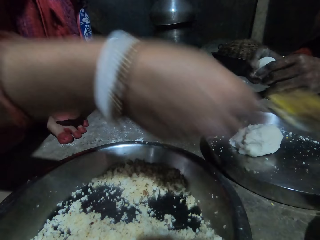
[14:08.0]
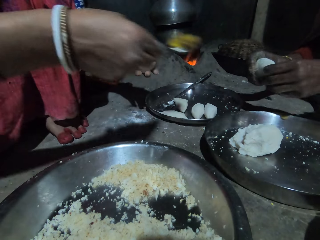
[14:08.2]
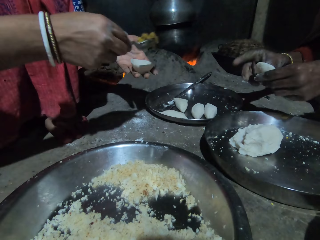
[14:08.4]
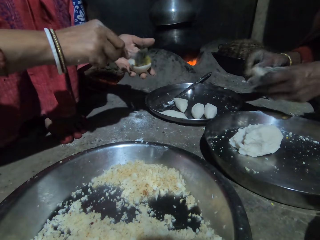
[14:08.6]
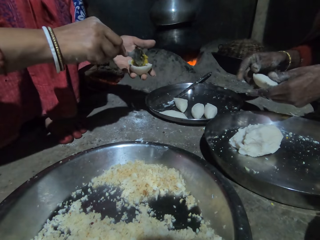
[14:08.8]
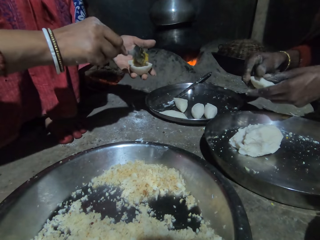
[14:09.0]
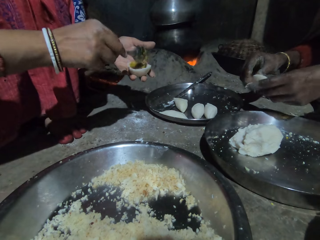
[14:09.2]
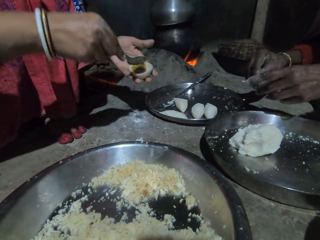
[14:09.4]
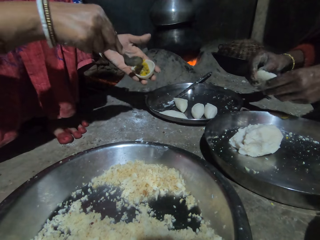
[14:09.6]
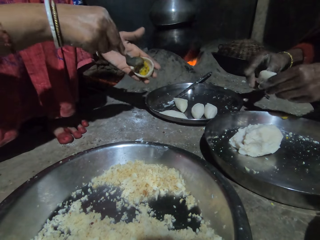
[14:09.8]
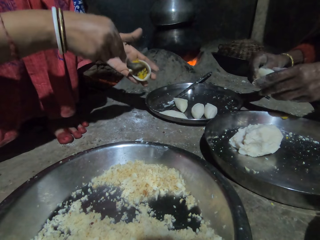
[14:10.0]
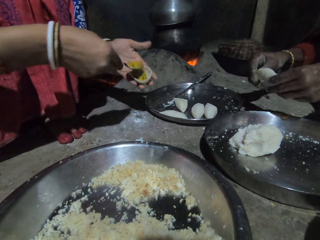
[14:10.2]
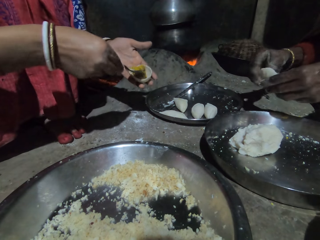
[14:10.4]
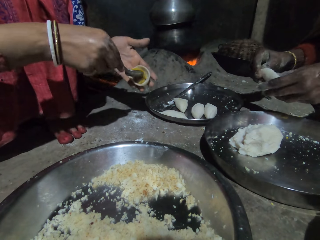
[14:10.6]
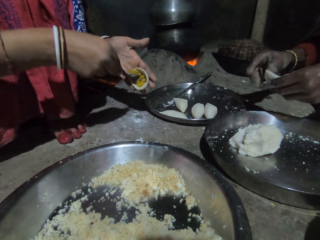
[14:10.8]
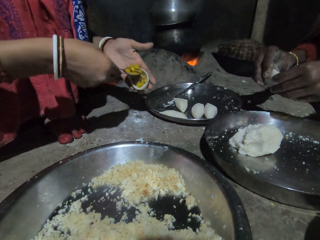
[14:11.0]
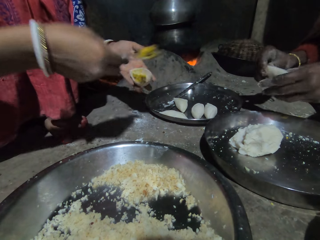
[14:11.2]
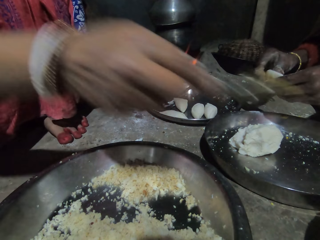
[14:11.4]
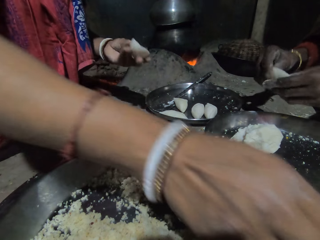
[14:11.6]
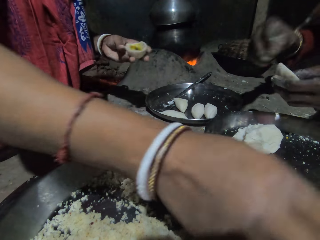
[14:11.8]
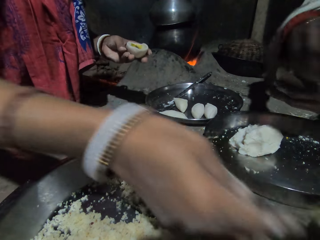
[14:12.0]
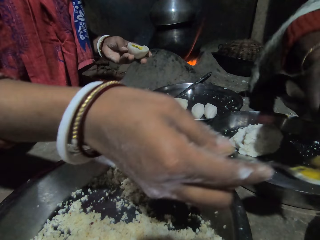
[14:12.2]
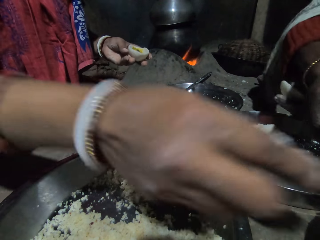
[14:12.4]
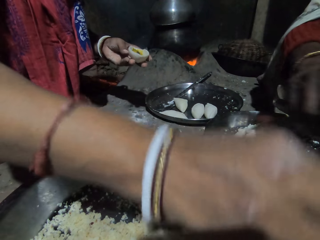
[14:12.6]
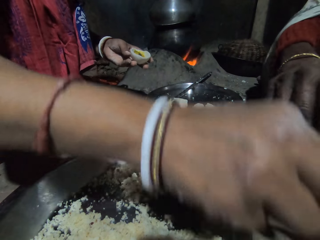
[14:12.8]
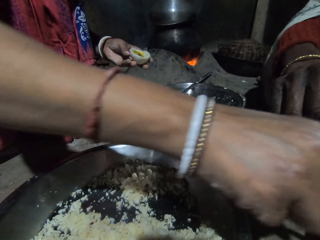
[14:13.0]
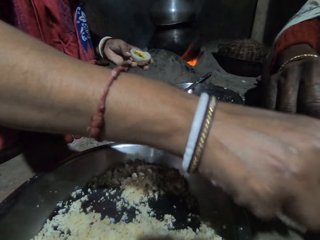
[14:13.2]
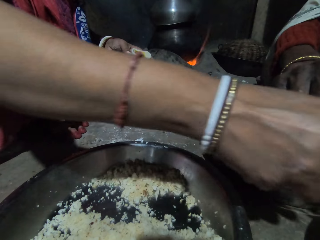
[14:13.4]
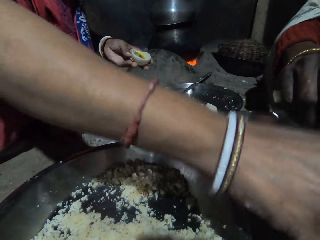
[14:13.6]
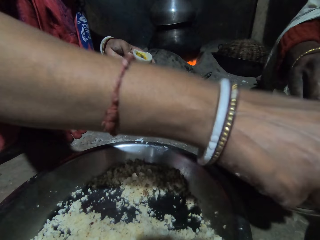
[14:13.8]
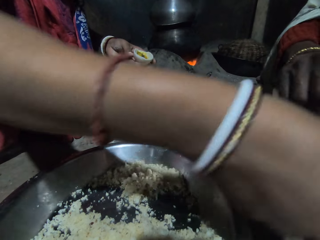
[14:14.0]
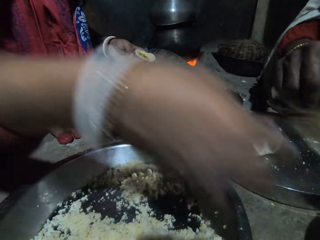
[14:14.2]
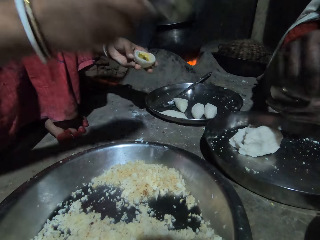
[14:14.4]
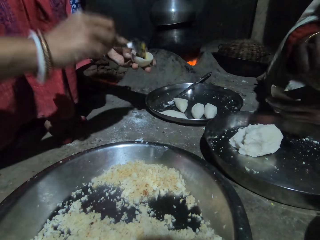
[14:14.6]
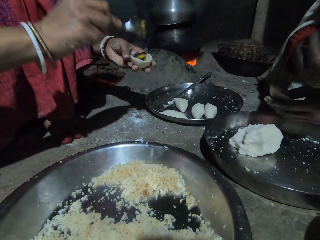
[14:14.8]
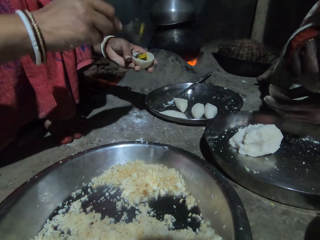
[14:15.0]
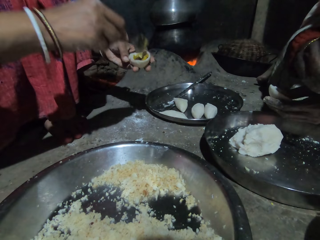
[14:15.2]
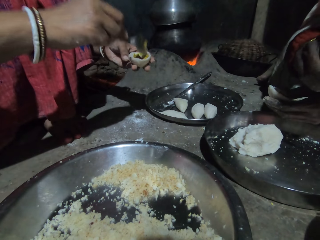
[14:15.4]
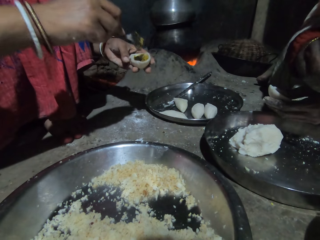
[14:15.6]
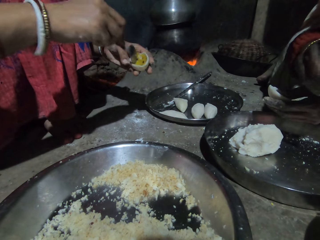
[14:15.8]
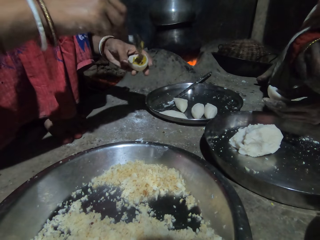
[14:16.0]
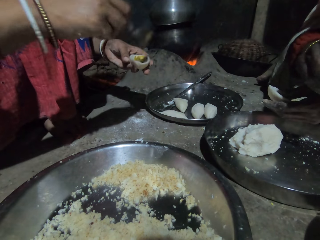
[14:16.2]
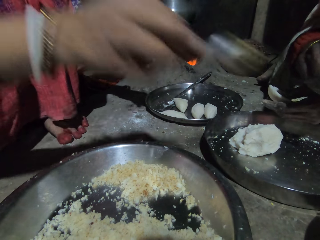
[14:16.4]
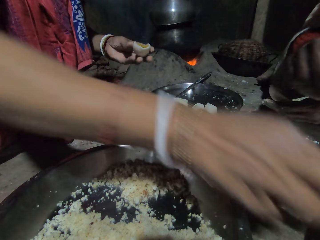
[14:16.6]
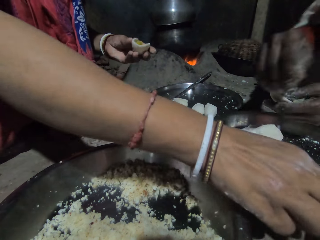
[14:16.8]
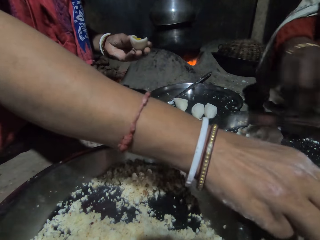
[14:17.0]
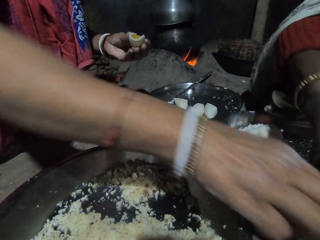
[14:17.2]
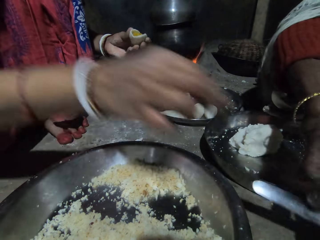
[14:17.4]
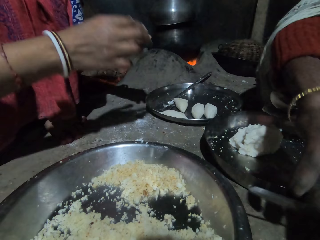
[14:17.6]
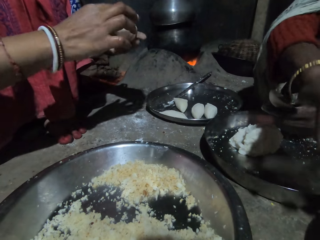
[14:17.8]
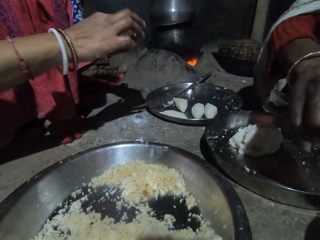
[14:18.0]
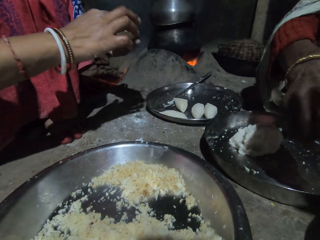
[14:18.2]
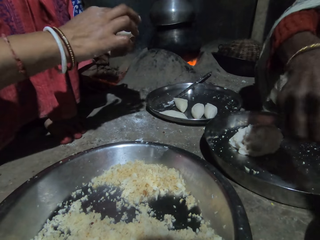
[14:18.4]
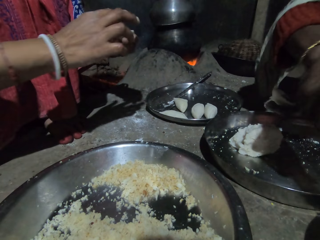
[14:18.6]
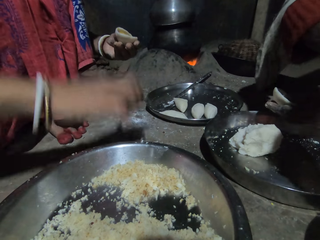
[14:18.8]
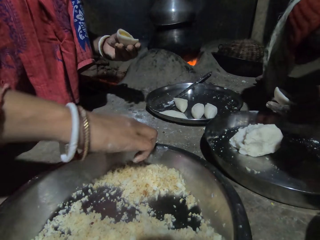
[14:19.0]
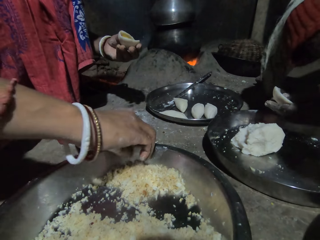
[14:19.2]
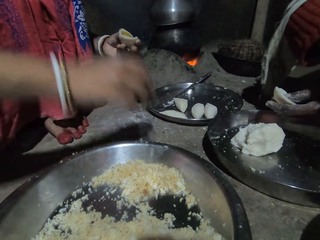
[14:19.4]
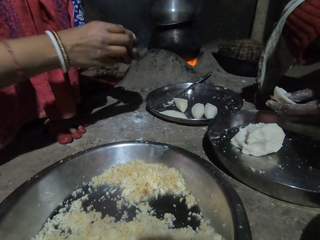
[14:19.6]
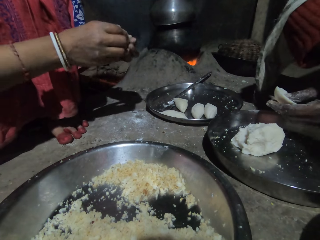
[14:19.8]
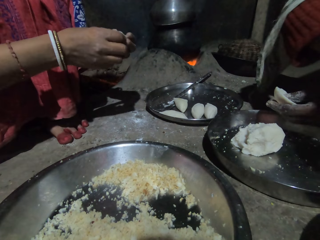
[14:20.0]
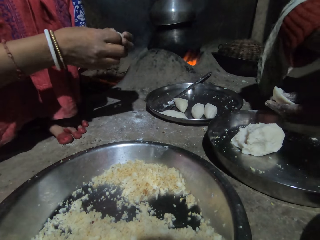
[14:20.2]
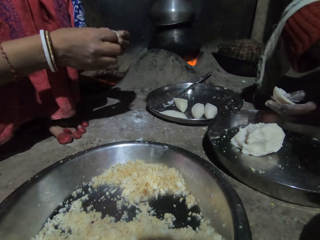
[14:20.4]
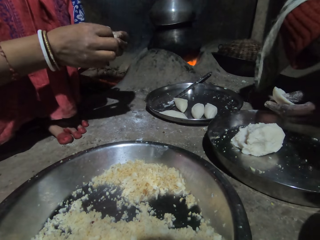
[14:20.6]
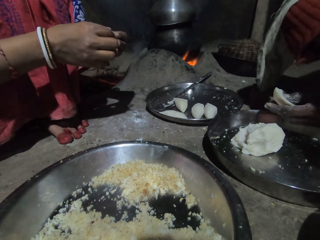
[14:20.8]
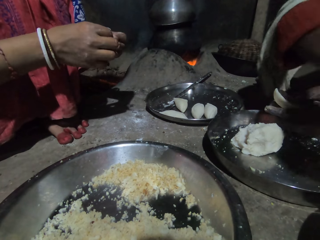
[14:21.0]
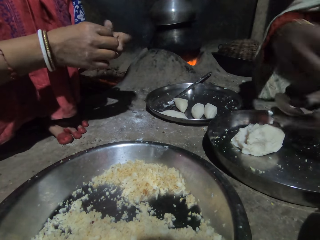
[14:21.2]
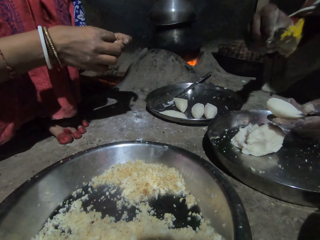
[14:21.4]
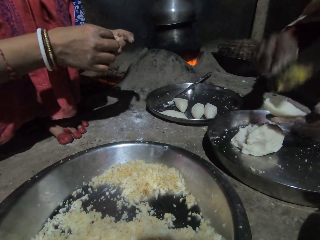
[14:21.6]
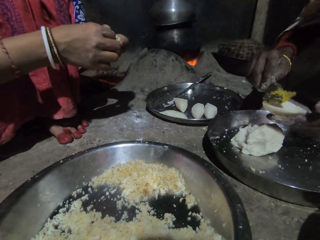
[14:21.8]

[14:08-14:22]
A woman drops the spice or vegetables in the spoon in her right hand into the dough in her left hand. The woman scoops the vegetables from the dough and drops the vegetables. The woman takes the spice from the plate on the floor with the spoon in her right hand. The woman drops the spice in the spoon in her right hand into the dough in her left hand. The woman spreads the vegetables on the dough. The woman drops the spoon in her right hand into the plate on the floor. Another woman takes the spice from the plate on the floor with the spoon in her right hand. The first woman adjusts the spice in the dough with her right hand, touches the tray on the floor with her right hand, picks coconut from the tray, aligns the dough, and folds the dough in her hands.

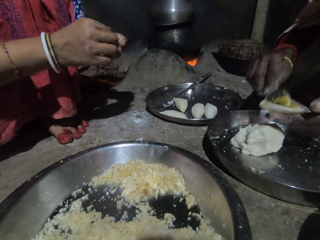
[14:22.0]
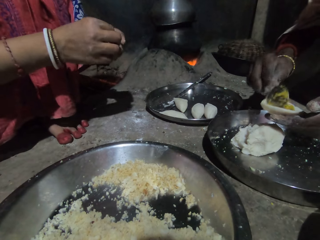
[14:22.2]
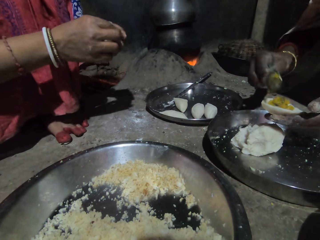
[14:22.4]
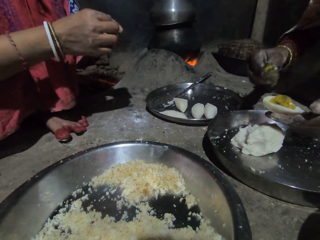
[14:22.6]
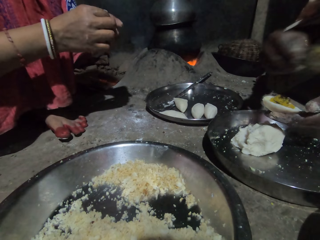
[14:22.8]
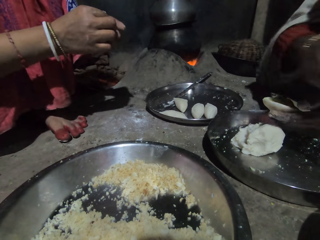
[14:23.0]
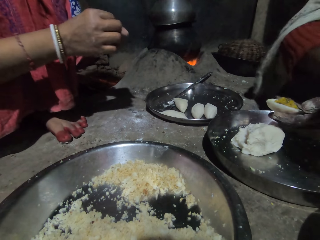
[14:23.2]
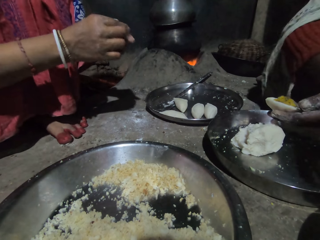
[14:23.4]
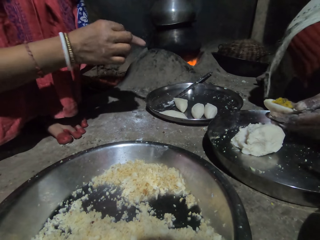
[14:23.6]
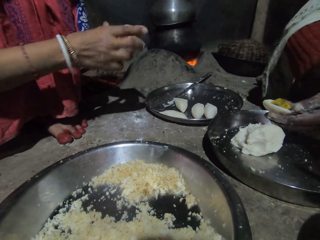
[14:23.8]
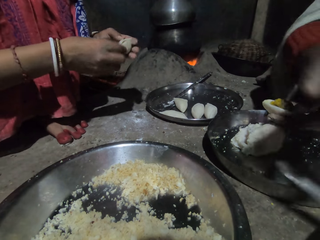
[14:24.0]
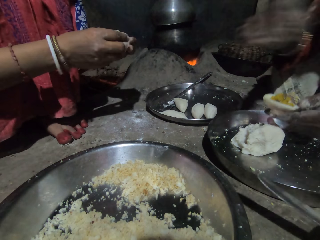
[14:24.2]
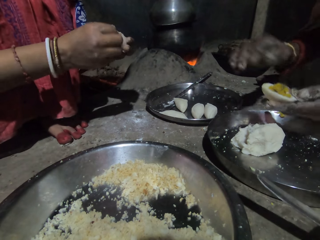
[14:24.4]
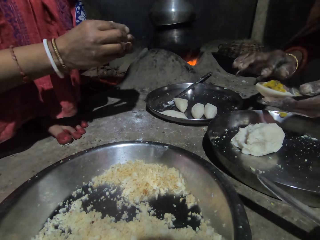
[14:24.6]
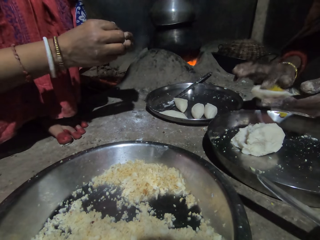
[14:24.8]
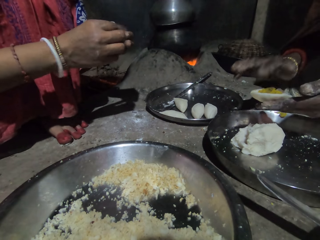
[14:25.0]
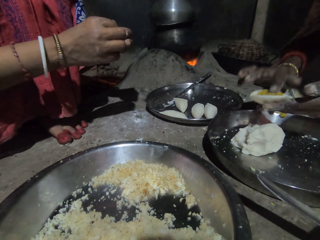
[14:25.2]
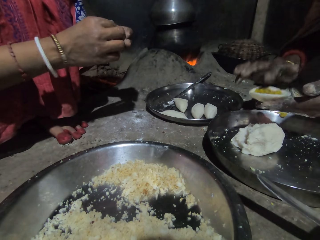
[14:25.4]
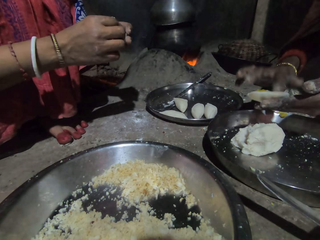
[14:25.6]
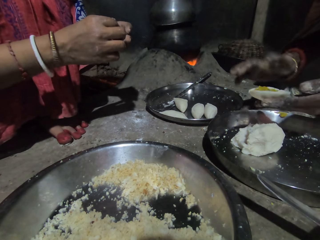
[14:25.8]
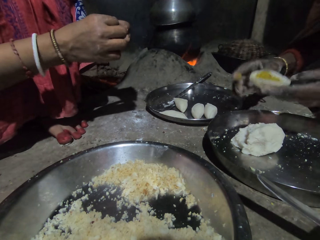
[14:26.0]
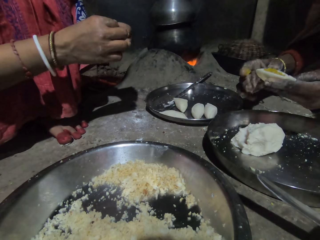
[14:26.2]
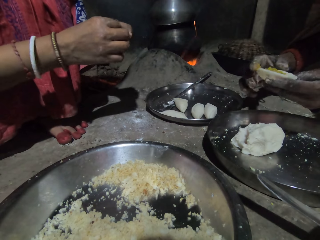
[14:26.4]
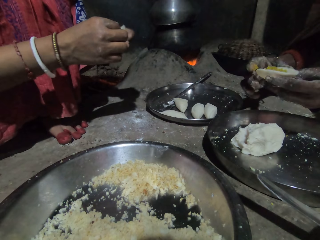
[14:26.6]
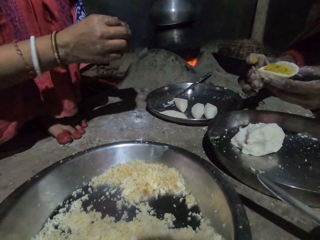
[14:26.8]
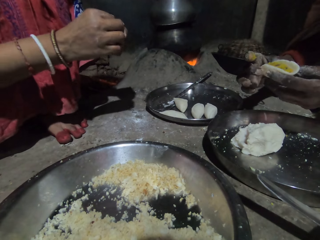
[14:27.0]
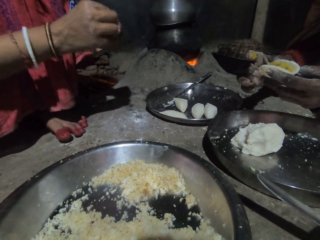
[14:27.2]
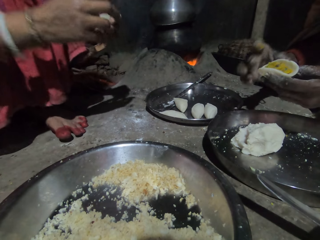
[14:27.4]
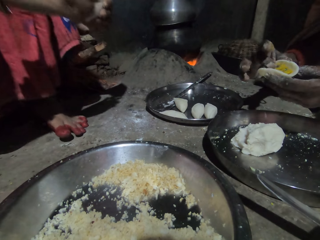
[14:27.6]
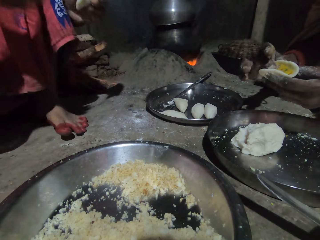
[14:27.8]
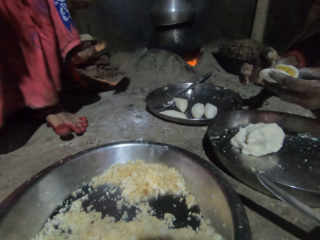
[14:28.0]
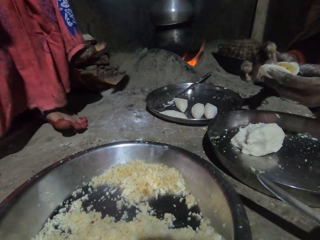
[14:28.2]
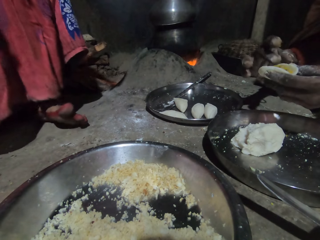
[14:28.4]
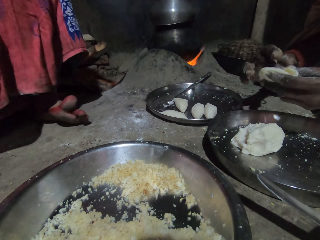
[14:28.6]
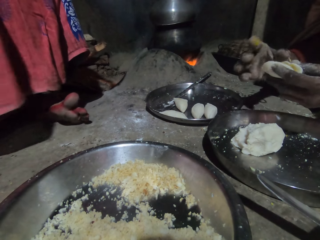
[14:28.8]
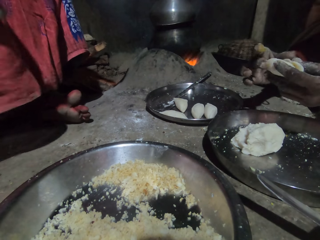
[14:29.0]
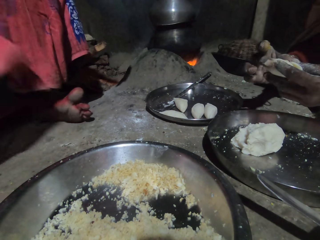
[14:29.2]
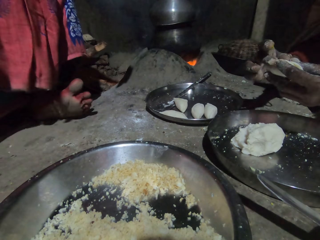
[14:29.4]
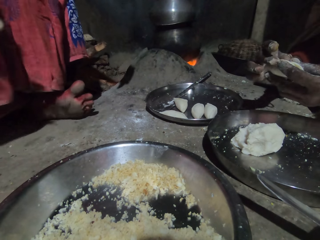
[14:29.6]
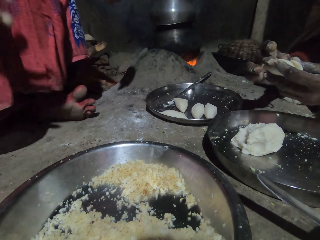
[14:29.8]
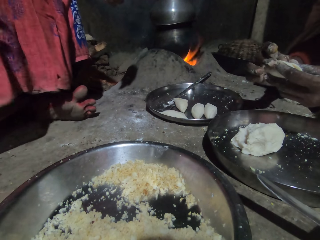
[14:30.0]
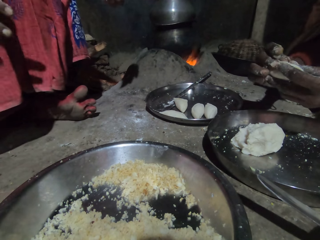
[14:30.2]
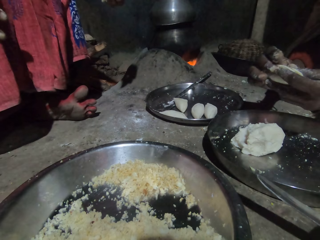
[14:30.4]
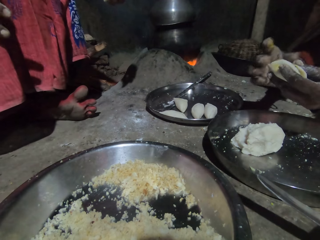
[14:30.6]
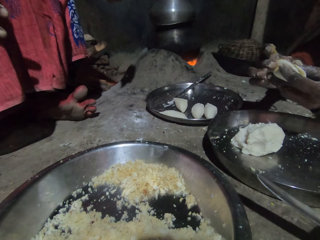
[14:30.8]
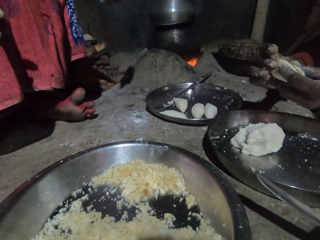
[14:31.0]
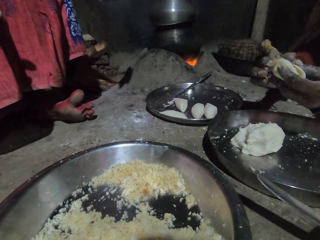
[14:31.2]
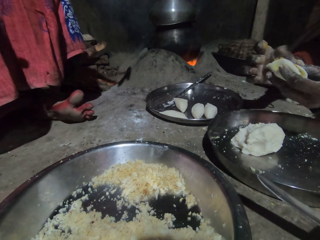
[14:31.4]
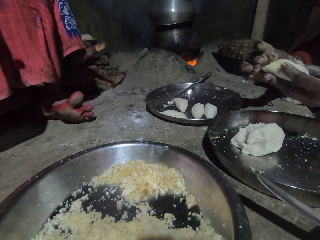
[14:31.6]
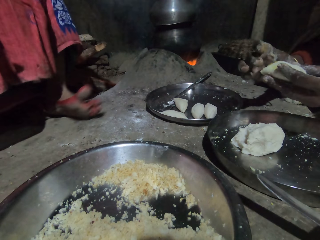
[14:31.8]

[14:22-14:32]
A woman drops the spice in the spoon in her right hand into the dough in her left hand. Another woman aligns the dough. The first woman drops the spoon in her right hand into the plate on the floor, adjusts the spice in the dough with her right hand, and folds the dough in her hands.
